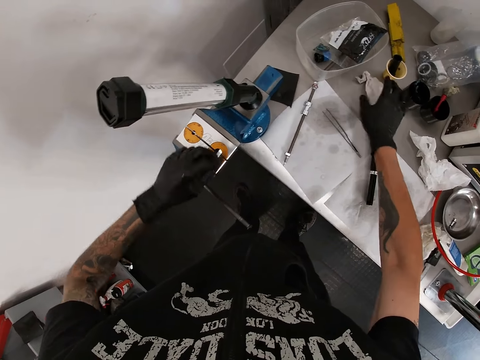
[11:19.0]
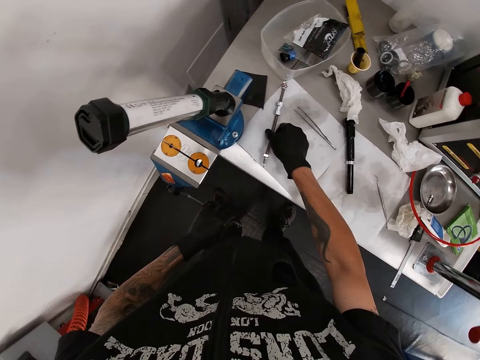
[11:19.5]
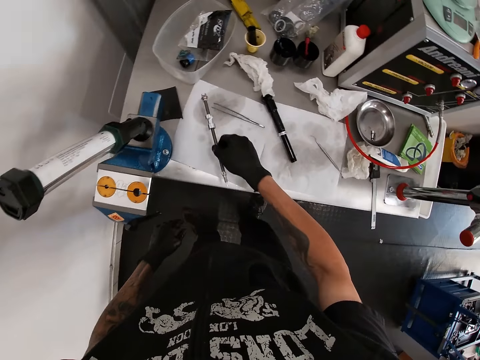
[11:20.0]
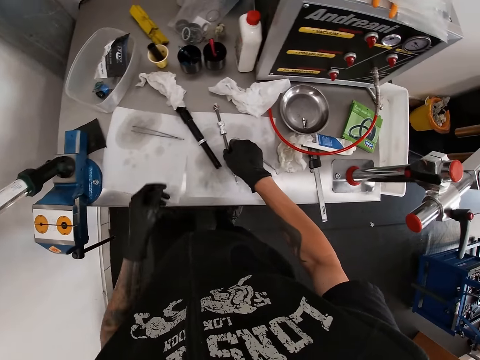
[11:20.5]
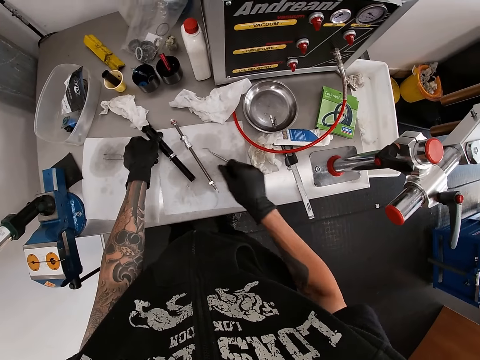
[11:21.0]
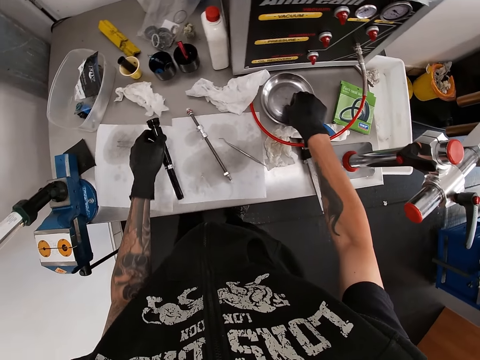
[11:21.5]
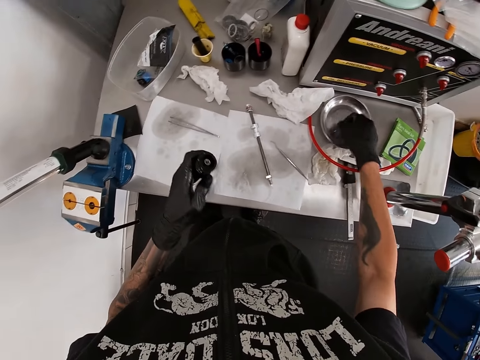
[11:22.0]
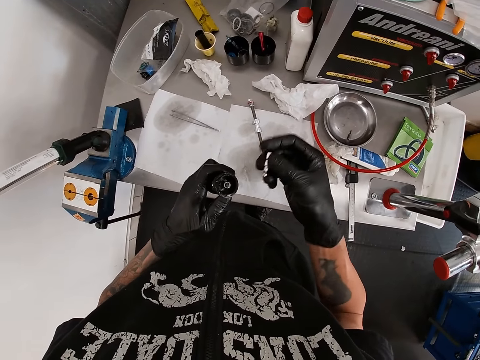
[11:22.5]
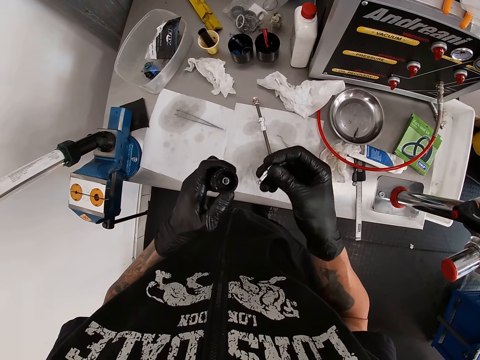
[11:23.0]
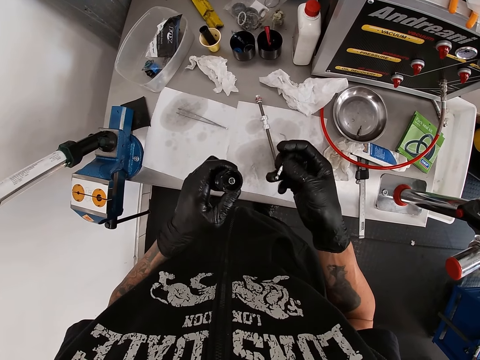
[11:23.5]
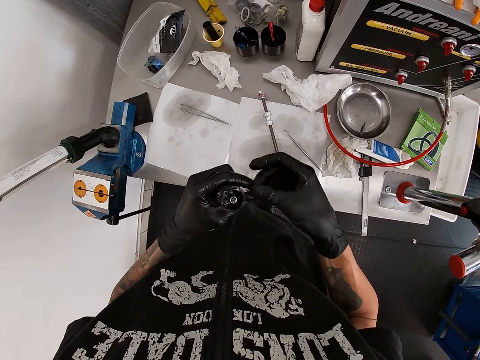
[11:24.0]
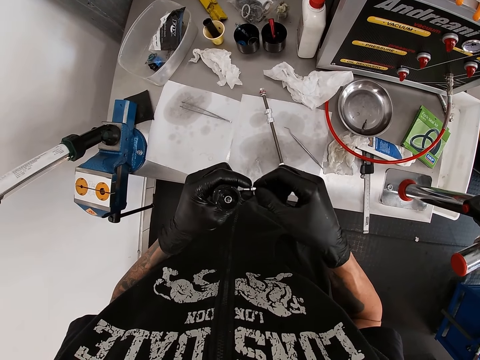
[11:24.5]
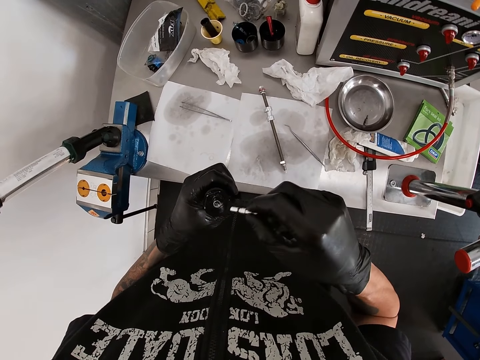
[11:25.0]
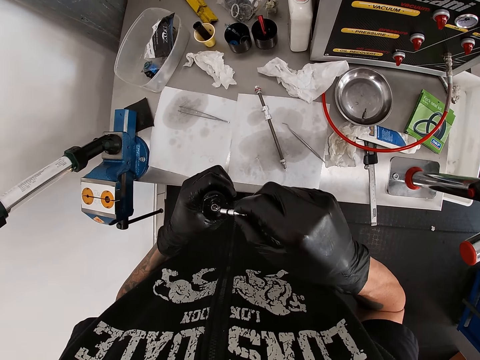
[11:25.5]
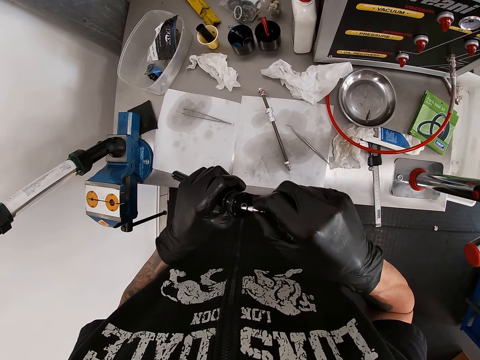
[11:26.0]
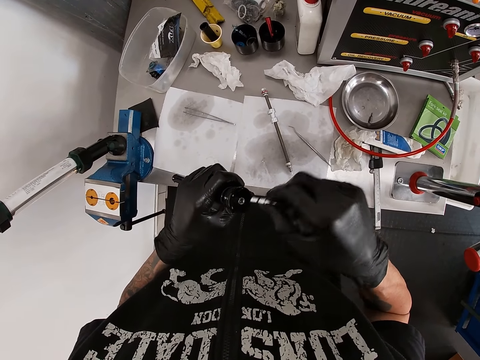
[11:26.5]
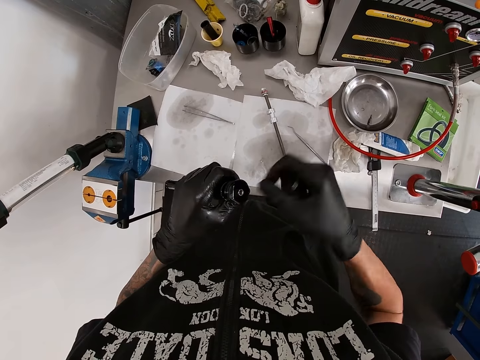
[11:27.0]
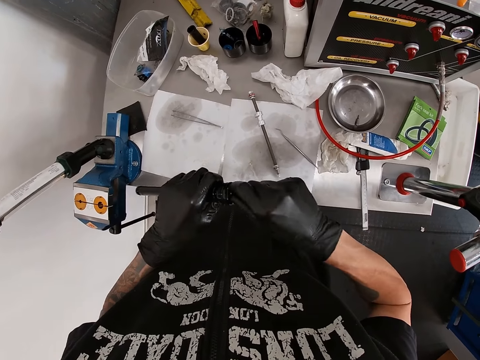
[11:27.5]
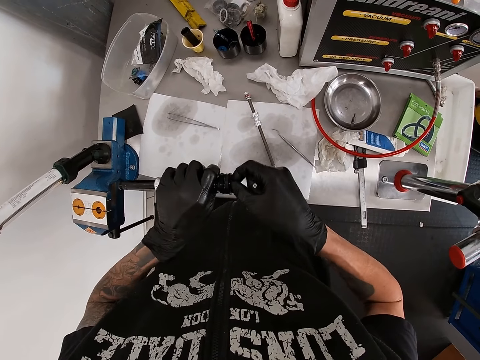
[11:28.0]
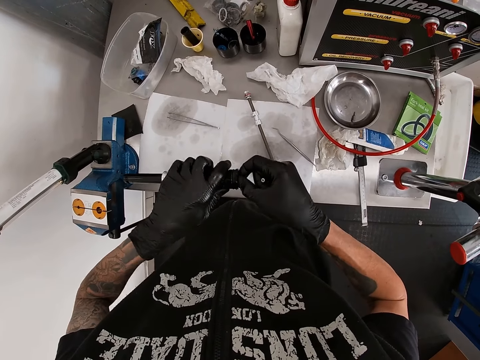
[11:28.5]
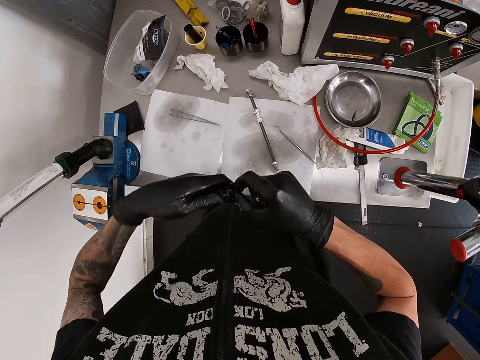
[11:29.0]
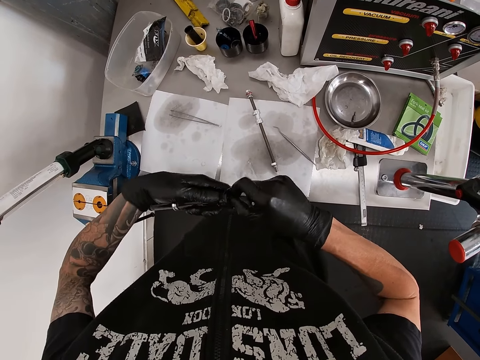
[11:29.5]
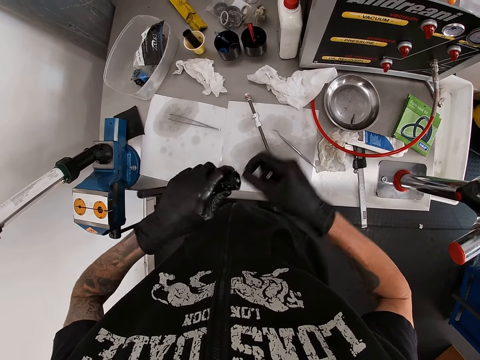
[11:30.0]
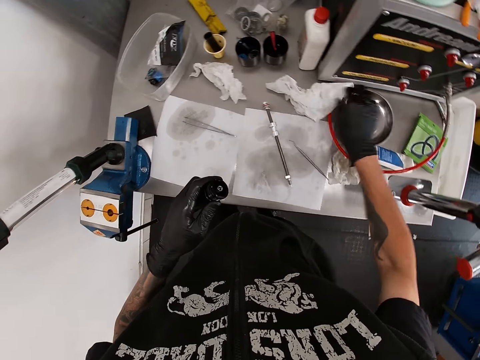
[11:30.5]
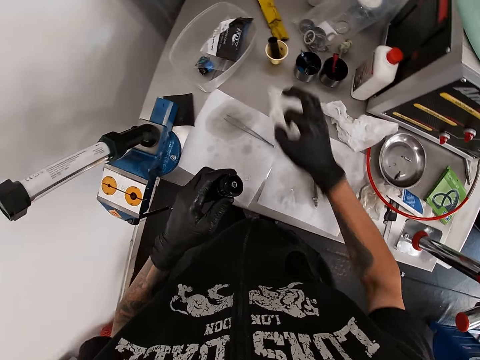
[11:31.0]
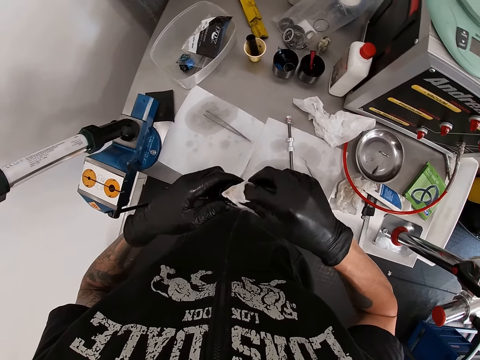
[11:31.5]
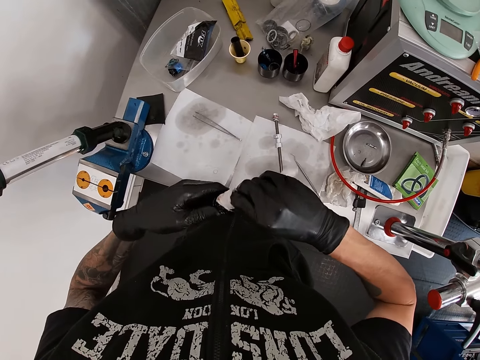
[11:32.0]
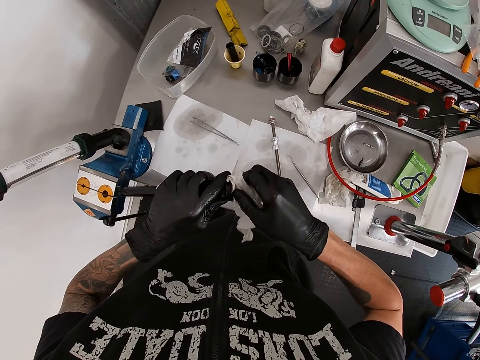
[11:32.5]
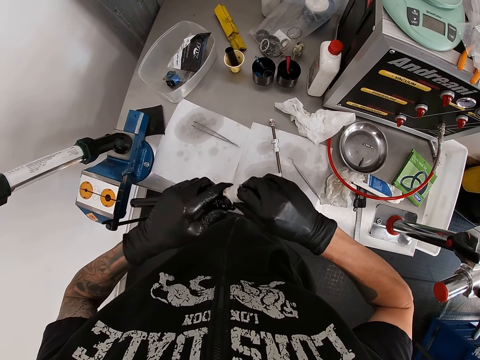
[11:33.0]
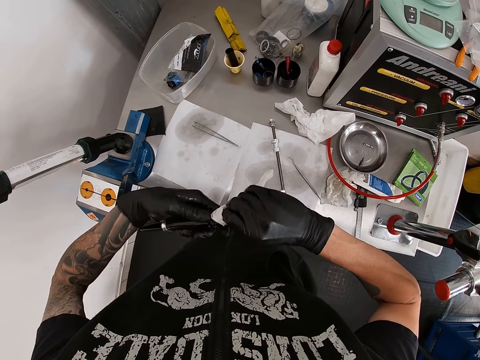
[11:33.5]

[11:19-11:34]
The camera wearer picks up a pump rod on the table with his right hand. He drops the pump rod on the table with his right hand. He picks the pump tube or metal from the table with his left hand. He picks up a plug or bolt in a plate with his right hand. He looks at the metal. He turns the plug in his right hand with his left hand. He holds the bolt in the hands. He inserts the plug in the pump tube with his right hand. He holds the plug in his right hand. He cleans the pump tube in his left hand with his right hand. He adjusts the metal by hand. He drops the plug in the plate with his right hand. He picks up the tissue paper on the table with his right hand. He cleans the pump tube in his left hand with the tissue paper in his right hand.

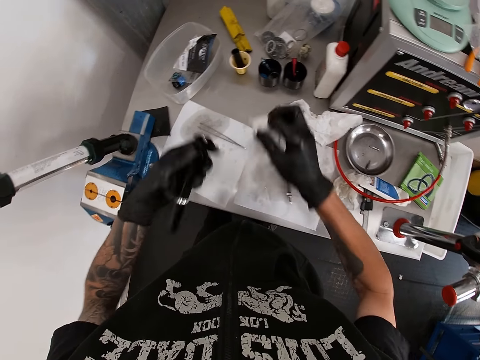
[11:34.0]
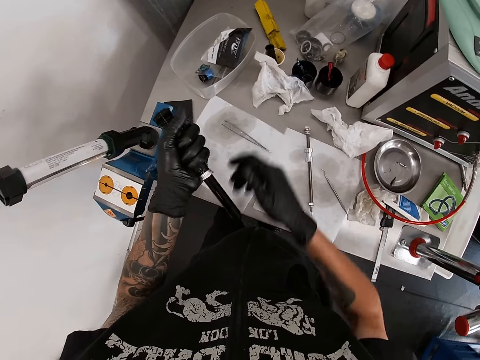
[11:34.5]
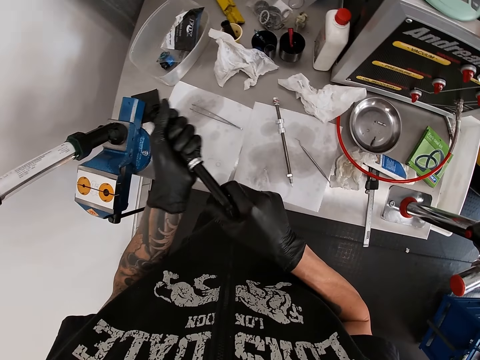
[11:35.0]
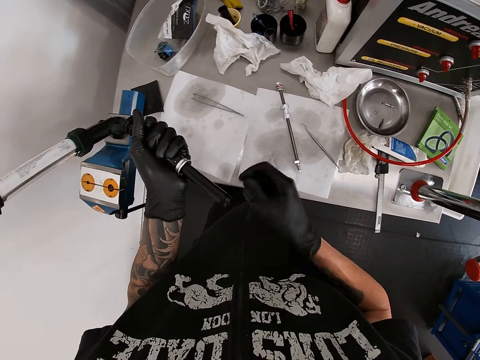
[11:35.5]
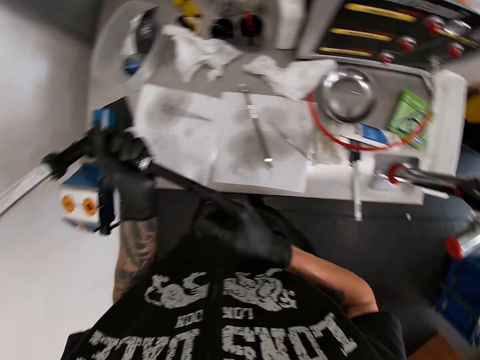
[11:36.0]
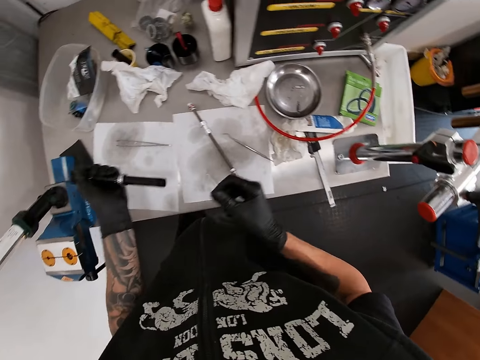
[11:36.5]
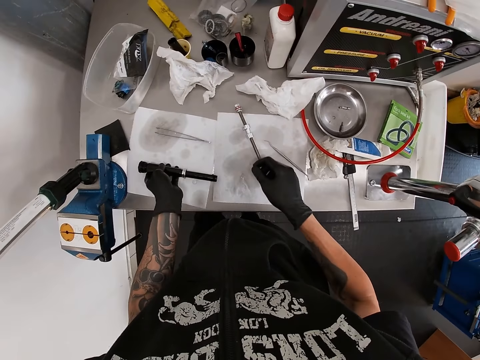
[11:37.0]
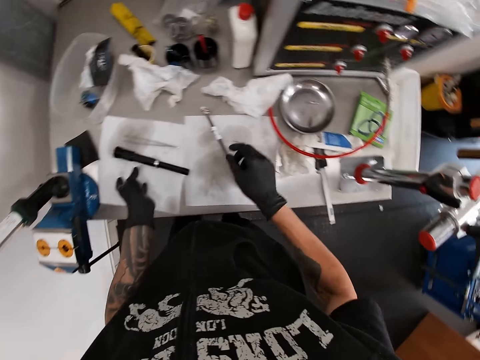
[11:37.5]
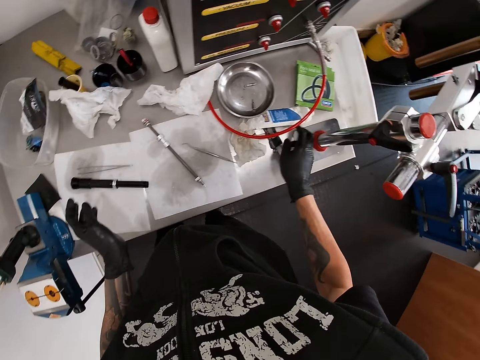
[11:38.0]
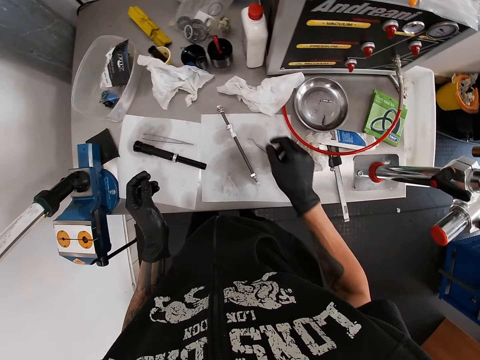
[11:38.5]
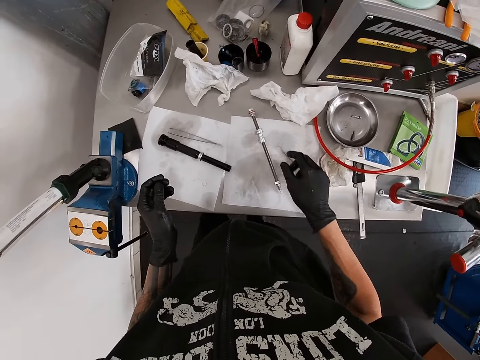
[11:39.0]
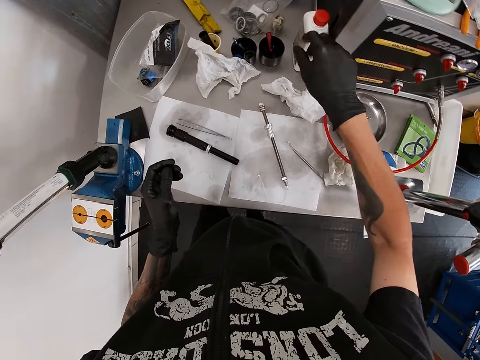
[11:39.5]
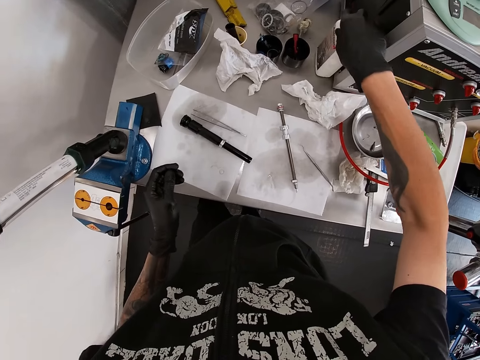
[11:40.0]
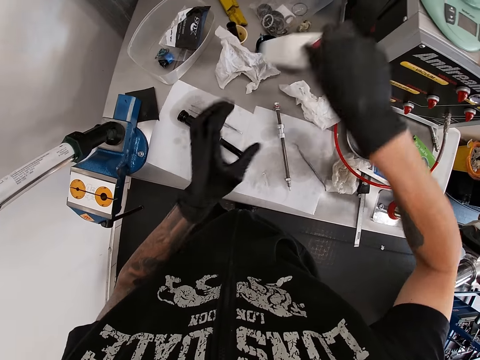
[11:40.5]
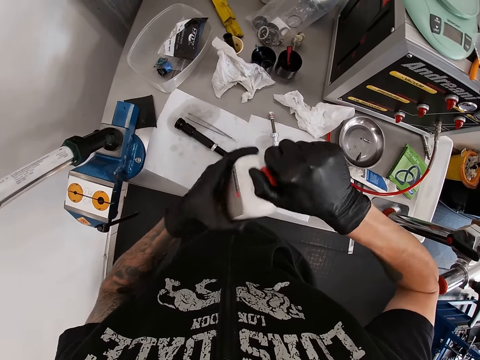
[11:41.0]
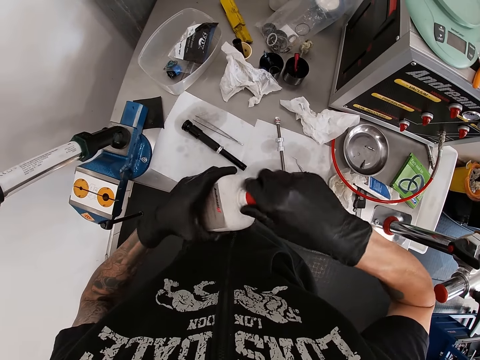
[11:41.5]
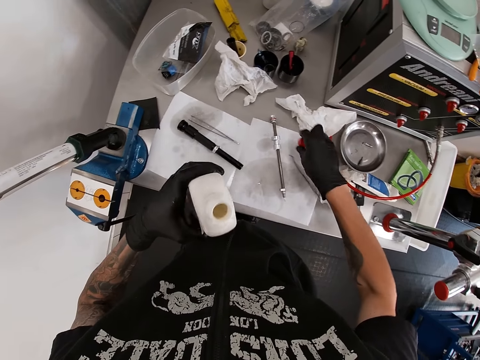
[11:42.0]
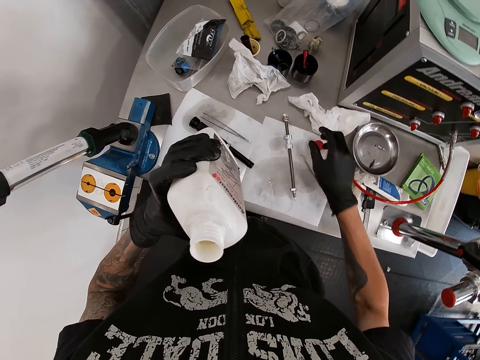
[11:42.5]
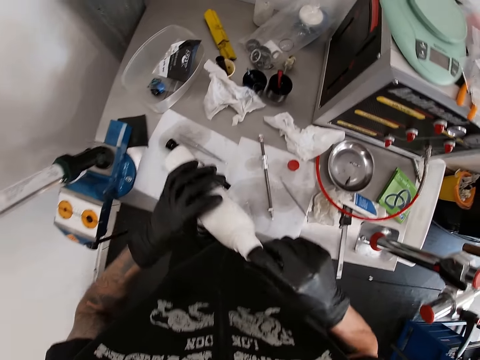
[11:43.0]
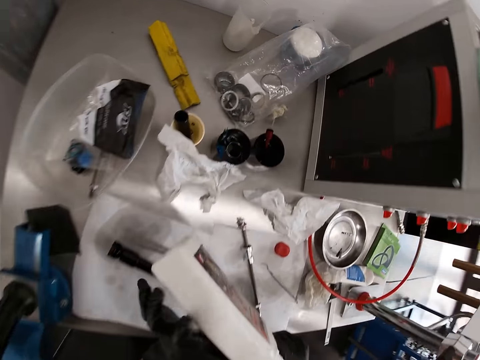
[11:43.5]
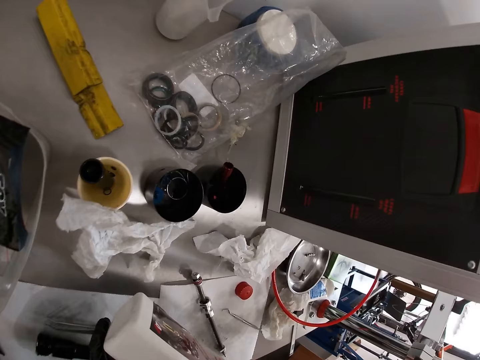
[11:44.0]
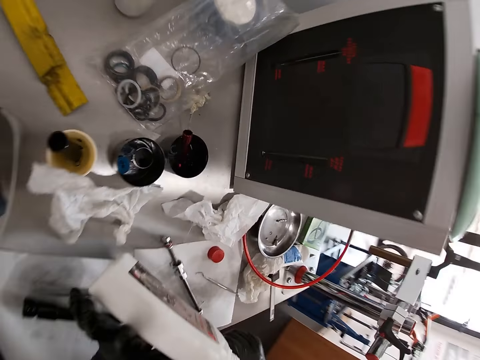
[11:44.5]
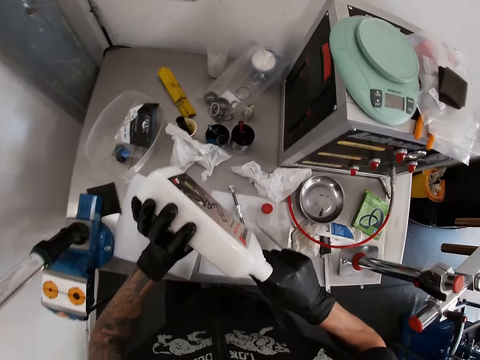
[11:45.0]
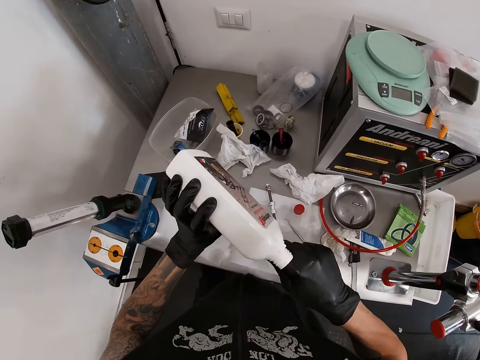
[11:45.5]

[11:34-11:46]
The camera wearer drops the tissue paper on the table with his right hand. He adjusts the metal. He cleans the pump tube in his left hand with his right hand. He drops the pump tube on the table with his left hand. He moves the right hand. He picks up a bottle of engine oil on the table with his right hand. He opens the bottle of engine oil with both hands. He holds the bottle of engine oil with his left hand. He drops a cover on the table with his right hand. He dips his right hand in the engine oil in his left hand.
